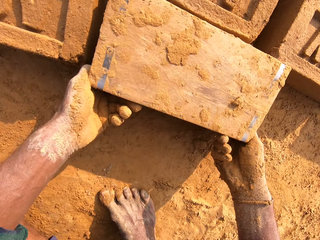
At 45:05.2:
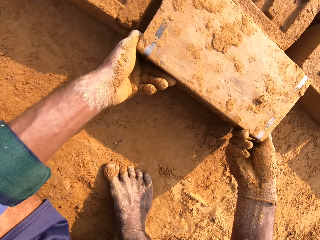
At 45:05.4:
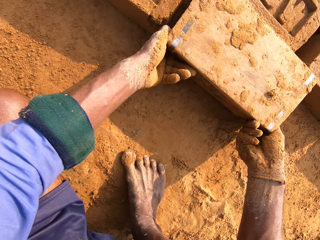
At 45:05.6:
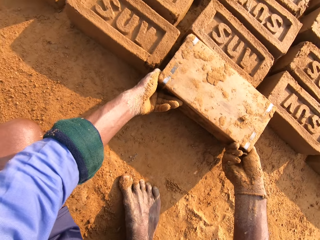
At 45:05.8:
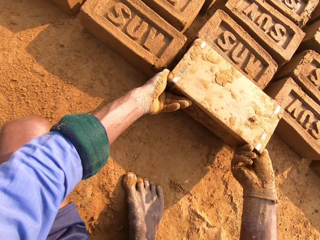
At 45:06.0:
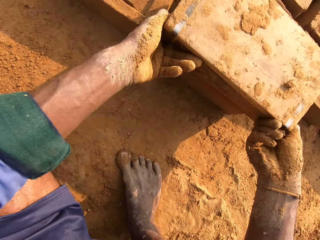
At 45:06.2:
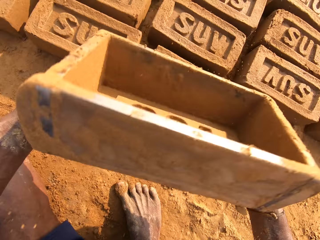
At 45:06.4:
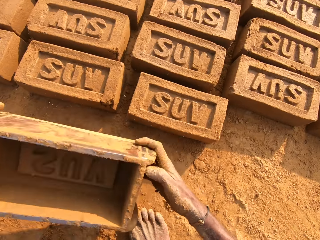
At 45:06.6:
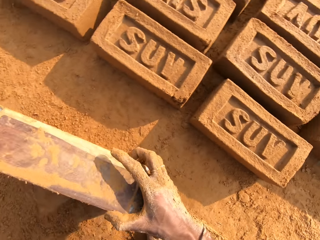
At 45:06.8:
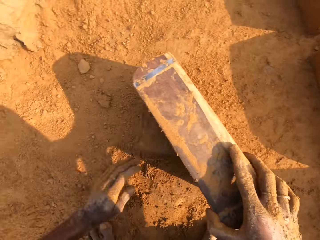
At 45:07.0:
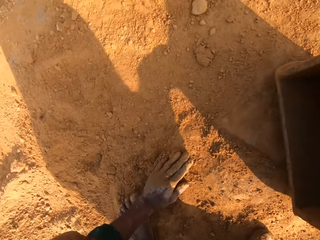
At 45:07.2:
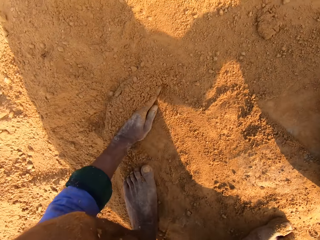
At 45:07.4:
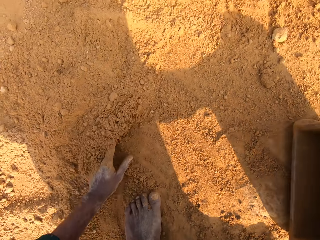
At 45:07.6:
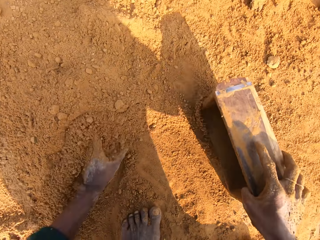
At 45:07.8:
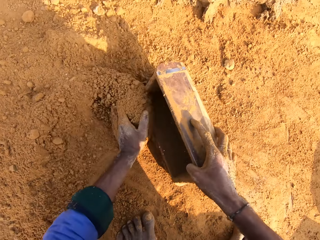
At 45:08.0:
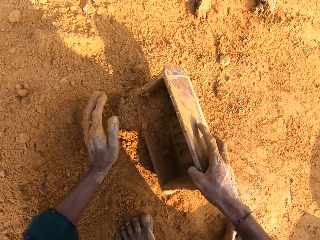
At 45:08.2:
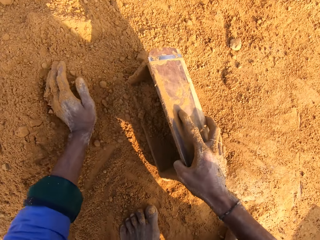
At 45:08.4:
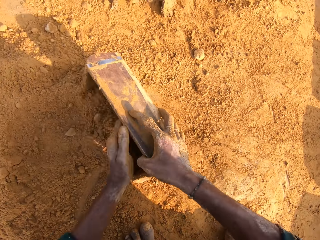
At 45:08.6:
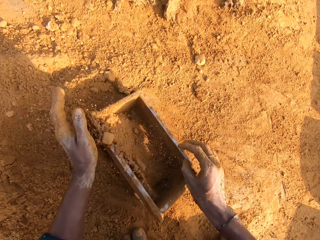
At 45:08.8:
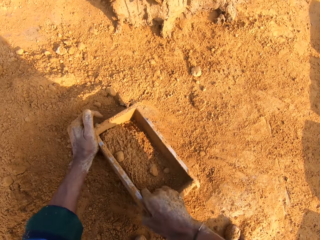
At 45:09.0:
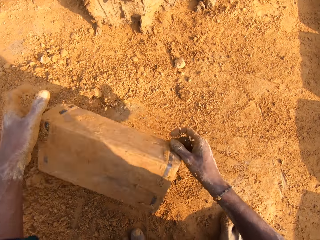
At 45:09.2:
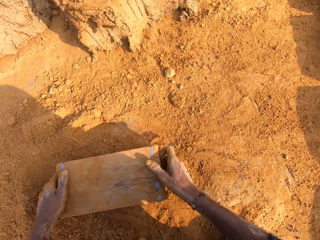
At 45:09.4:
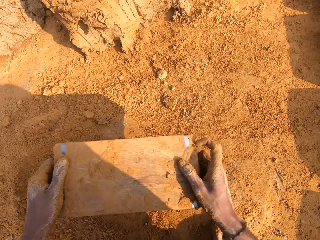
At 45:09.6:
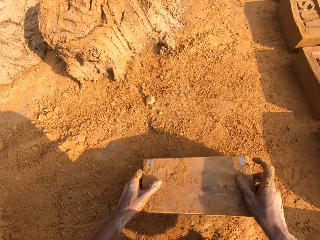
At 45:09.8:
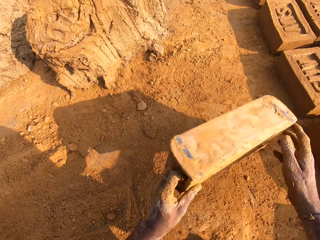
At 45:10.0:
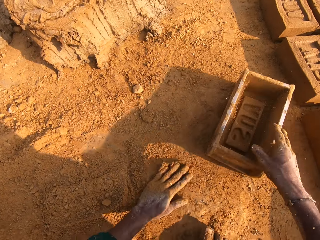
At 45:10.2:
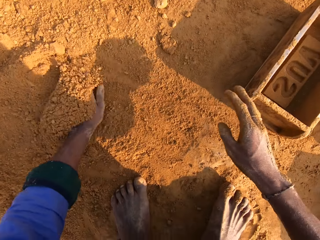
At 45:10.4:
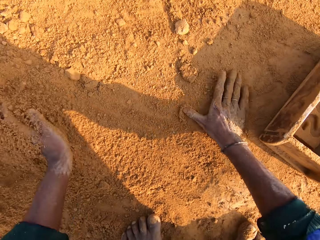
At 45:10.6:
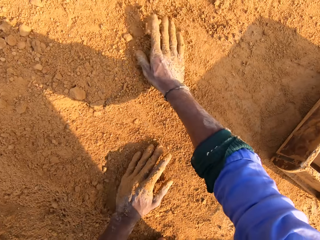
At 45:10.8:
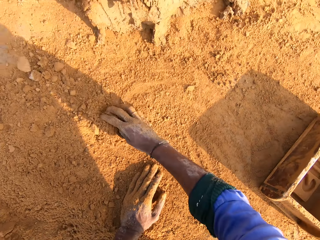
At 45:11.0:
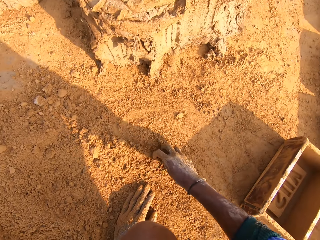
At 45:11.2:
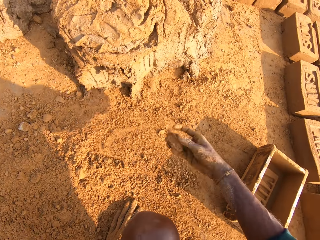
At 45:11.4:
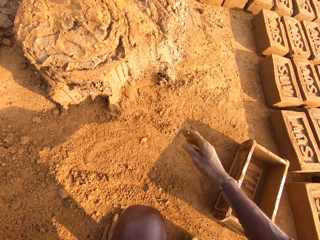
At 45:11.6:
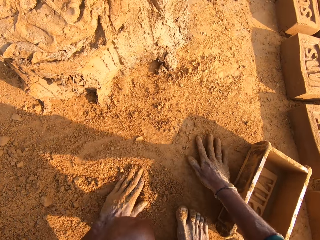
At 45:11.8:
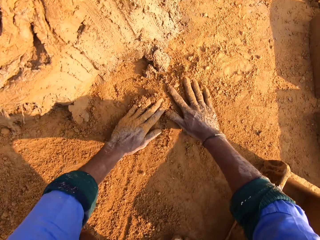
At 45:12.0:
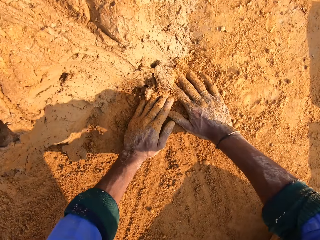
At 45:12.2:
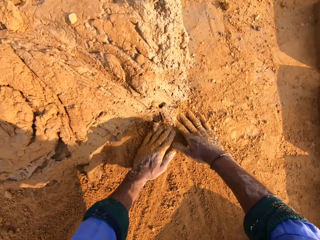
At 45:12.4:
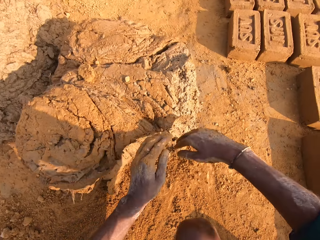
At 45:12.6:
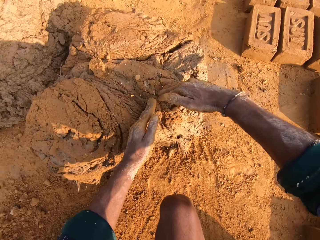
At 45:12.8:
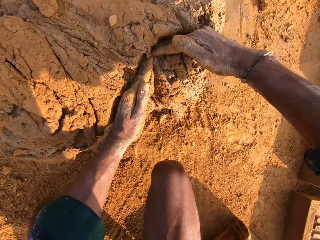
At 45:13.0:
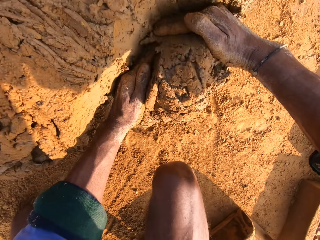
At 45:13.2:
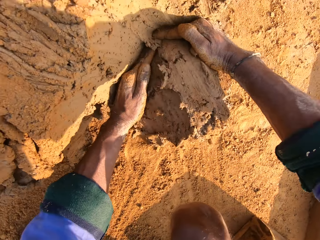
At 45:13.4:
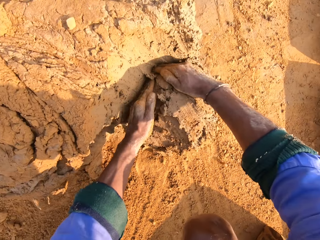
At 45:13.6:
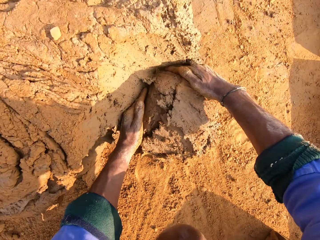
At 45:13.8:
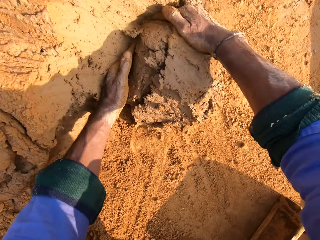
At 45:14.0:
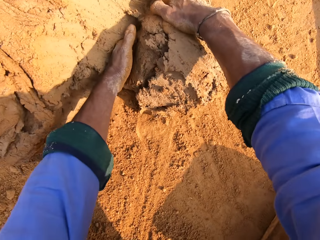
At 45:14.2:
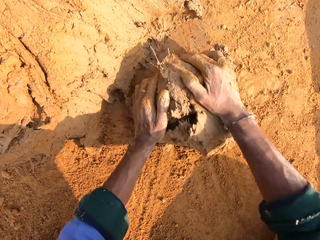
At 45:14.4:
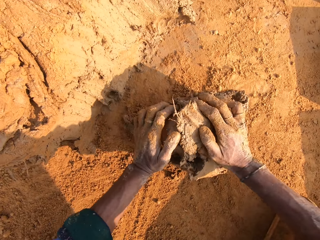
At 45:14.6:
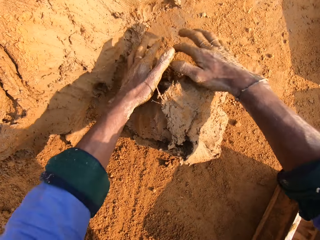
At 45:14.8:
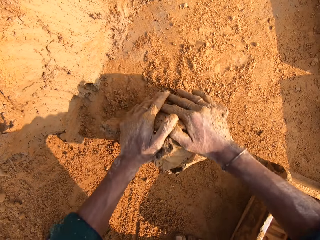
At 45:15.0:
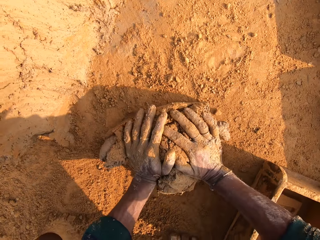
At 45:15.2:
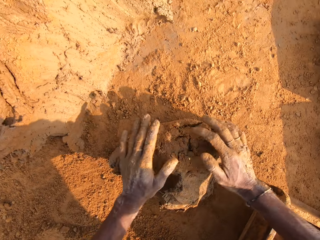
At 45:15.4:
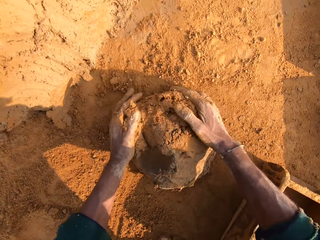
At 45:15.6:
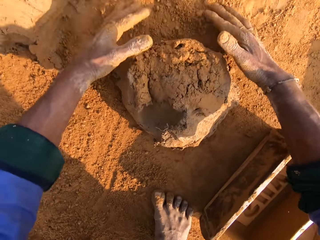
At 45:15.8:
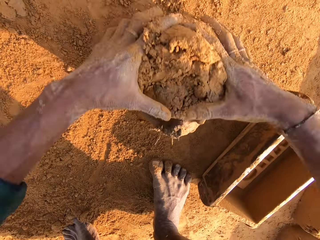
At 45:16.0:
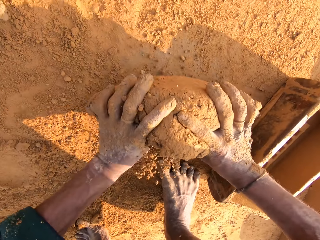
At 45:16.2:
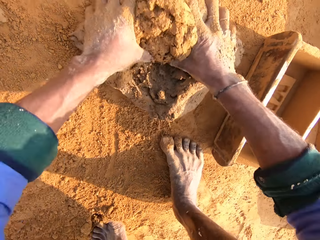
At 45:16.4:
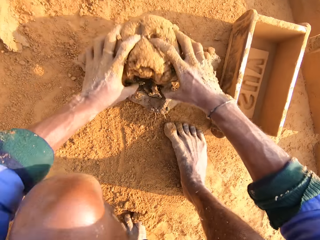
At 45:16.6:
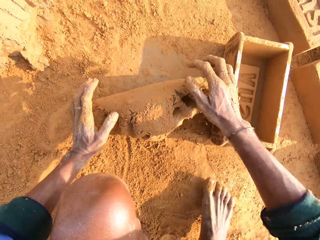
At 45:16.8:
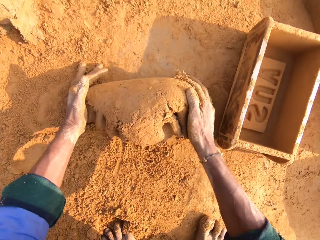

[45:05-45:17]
The camera wearer removes the mud brick from the brick mold. He drops the brick mold on the ground. He collects the soil or sand. He puts the sand in the brick mold. He pours the sand from the brick mold. He throws the brick mold. He touches the soil and rubs his hands on the ground. He cuts a small amount of mortar or mud from the heap of mortar. He rolls the mud.

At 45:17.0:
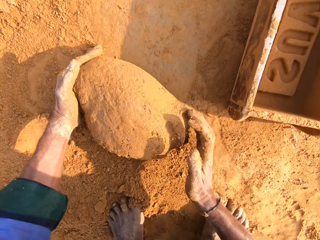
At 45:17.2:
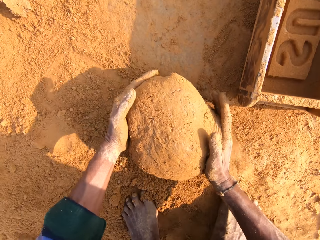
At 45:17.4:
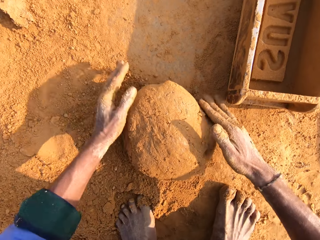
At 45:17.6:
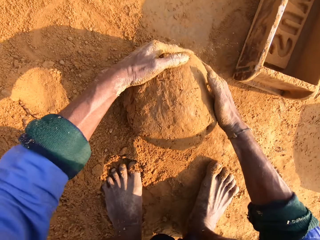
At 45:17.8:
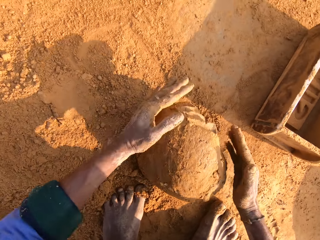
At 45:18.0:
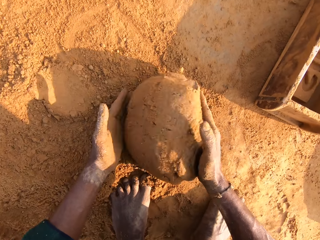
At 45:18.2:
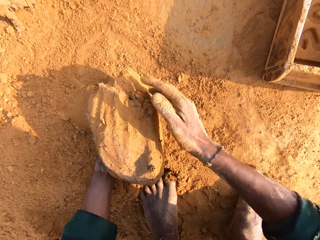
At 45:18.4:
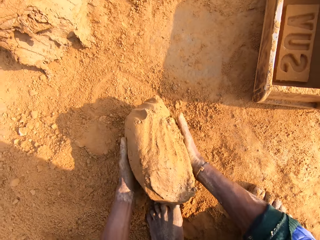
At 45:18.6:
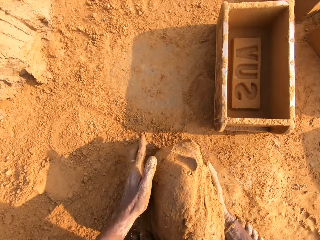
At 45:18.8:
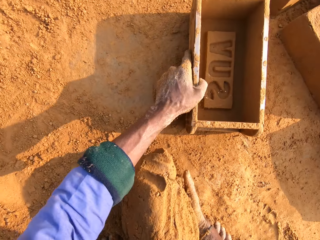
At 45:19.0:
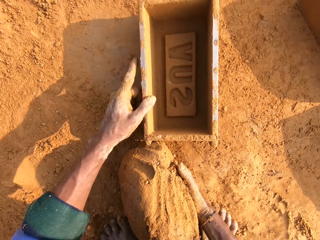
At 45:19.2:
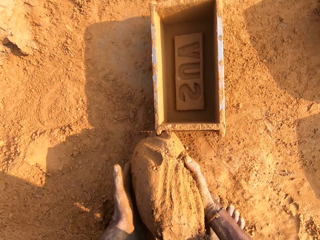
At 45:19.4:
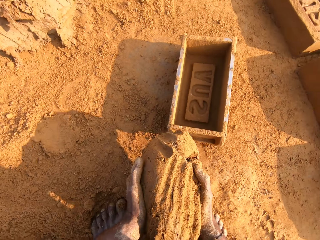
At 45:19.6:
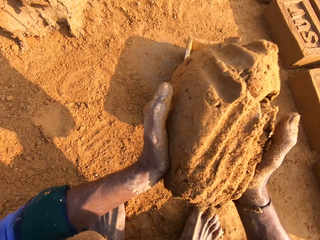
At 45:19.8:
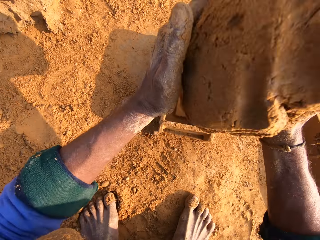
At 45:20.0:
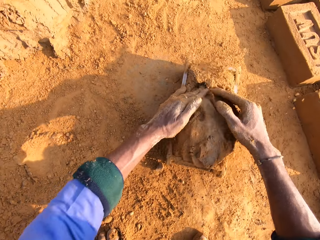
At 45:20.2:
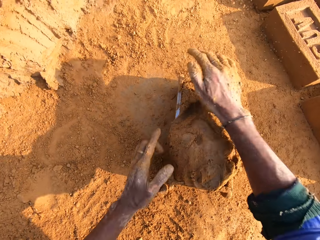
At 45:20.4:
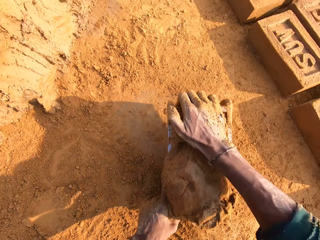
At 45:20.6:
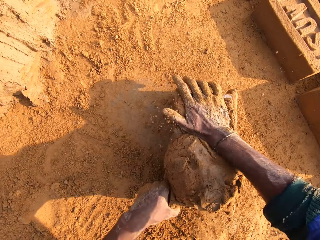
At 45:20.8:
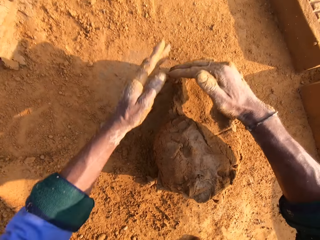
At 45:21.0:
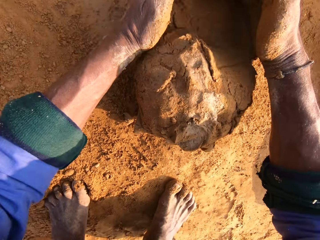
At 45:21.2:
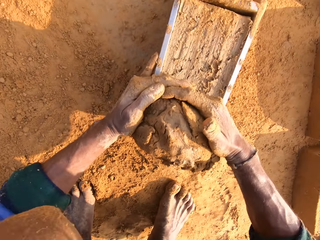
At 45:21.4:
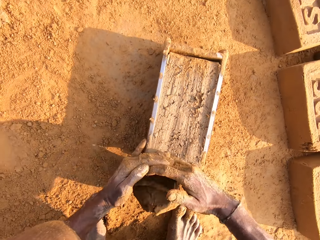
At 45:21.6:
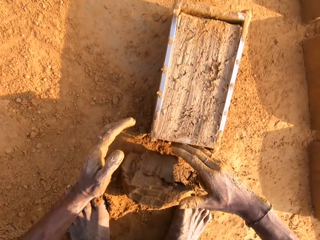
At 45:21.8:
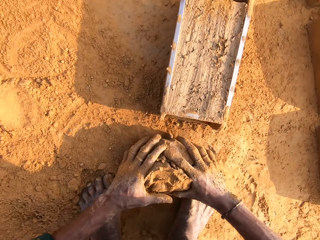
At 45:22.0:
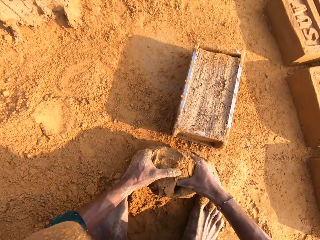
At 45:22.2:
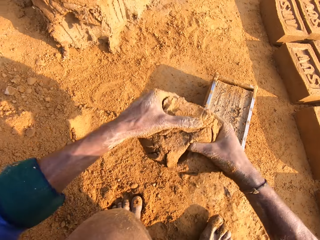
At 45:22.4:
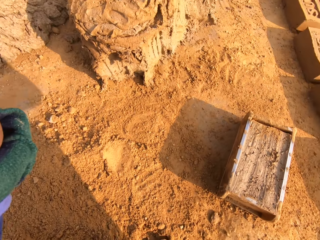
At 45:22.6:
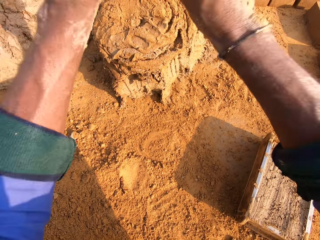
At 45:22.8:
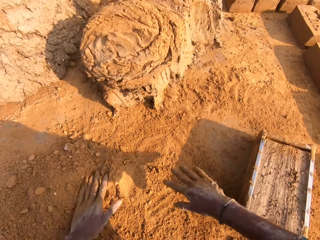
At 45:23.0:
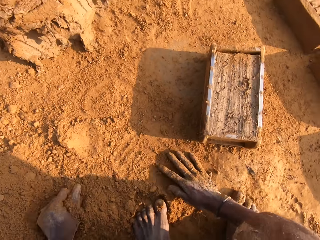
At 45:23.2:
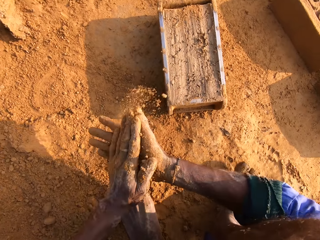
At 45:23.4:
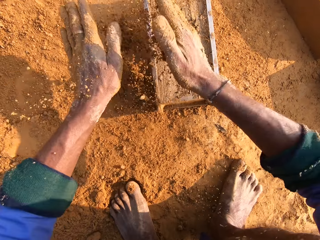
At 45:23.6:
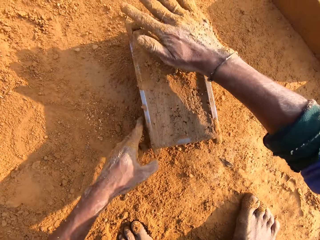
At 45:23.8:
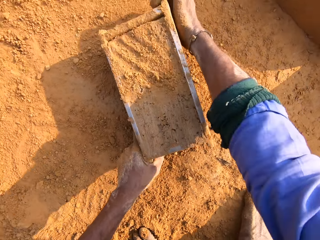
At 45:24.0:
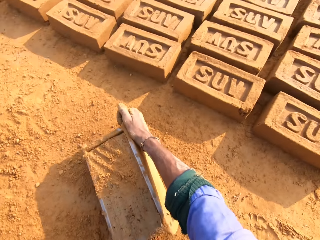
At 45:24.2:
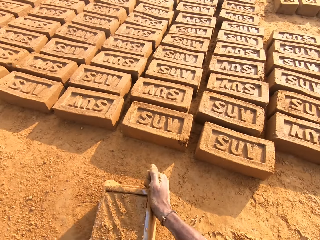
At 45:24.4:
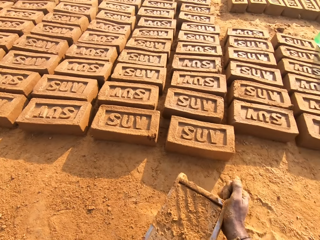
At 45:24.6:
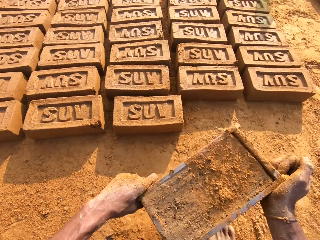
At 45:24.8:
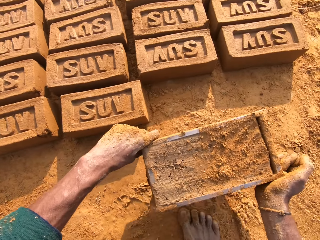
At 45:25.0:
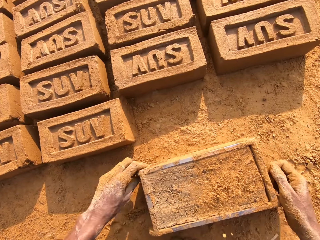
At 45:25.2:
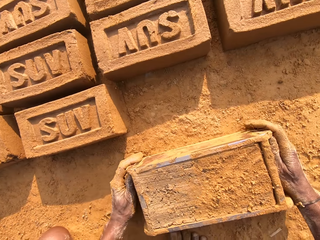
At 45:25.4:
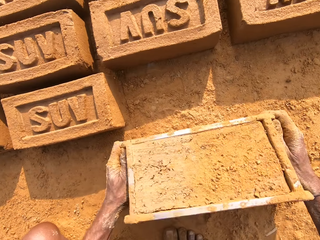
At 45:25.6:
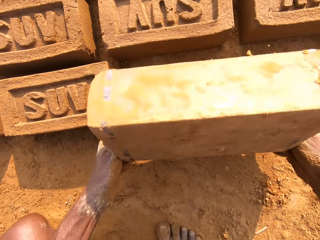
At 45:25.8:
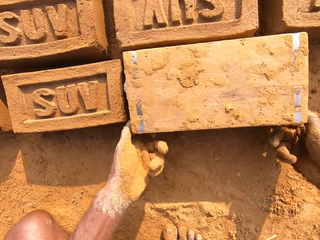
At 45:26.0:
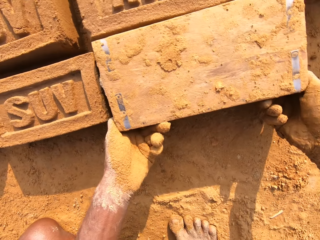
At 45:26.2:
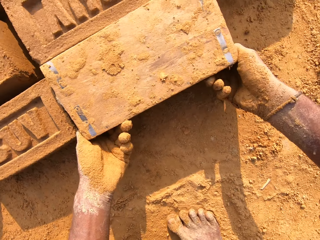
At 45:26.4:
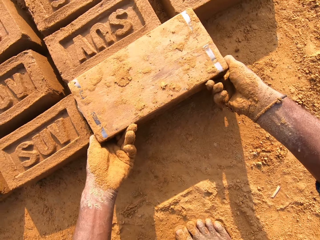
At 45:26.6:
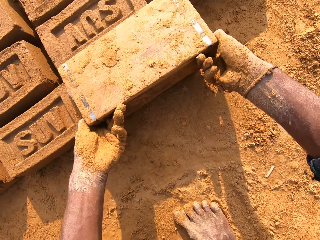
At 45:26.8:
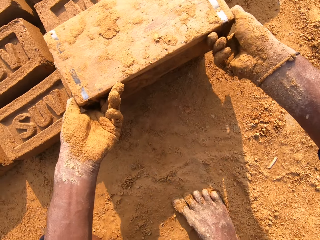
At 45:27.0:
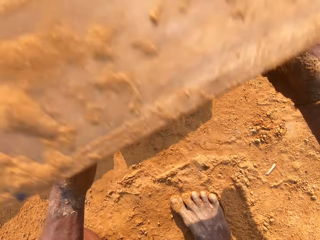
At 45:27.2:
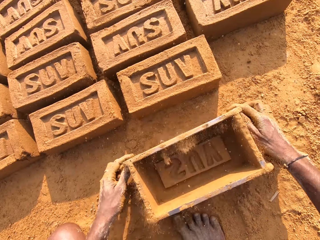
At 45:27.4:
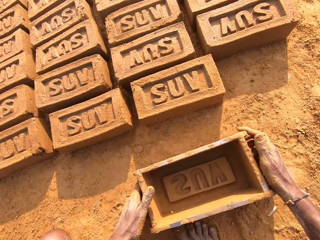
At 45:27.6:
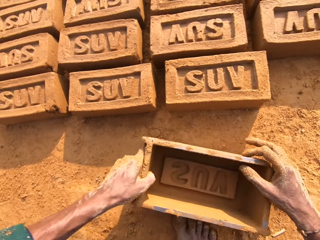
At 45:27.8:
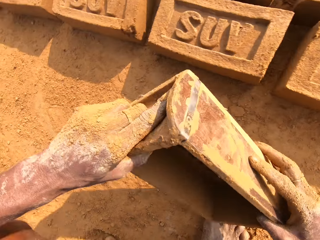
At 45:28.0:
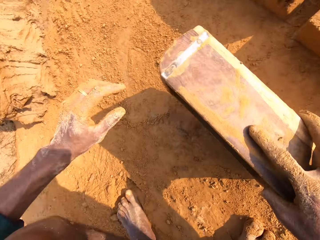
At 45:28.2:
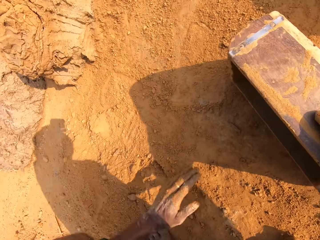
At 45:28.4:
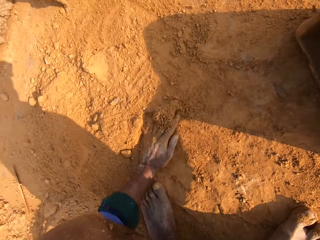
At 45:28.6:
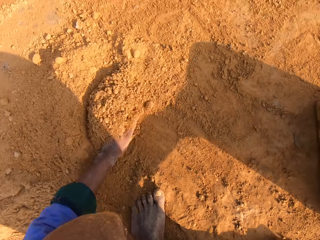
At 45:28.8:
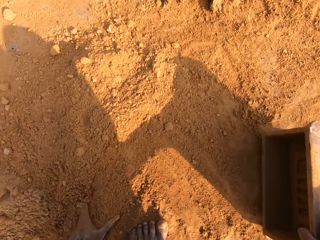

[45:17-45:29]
The camera wearer picks the mud. They pick the brick mold. They pull the brick molder. They place the mud in the brick molder. They press the mud. They cut a piece of mud from the brick molder. They pick the mud. They throw the mud. They place the mud on the other mud. They pick the soil and put the soil to the mud. They pick the brick molder with the mud. They place the brick molder on the ground. They place the brick on the ground. They remove the mud brick. They pick the brick molder. They put the brick mold on the ground.
